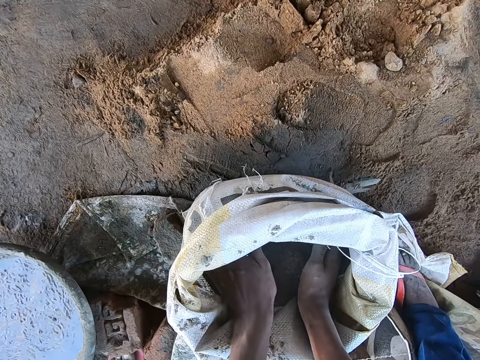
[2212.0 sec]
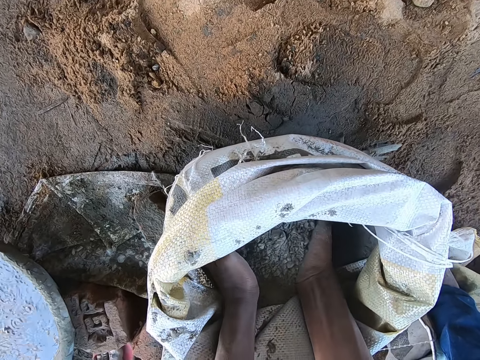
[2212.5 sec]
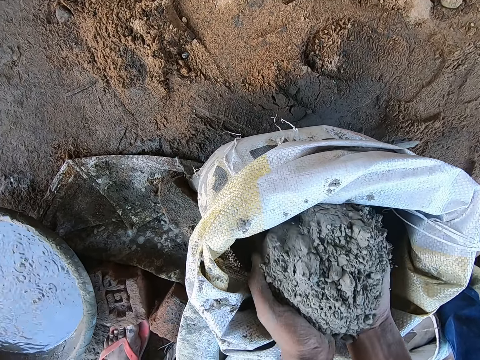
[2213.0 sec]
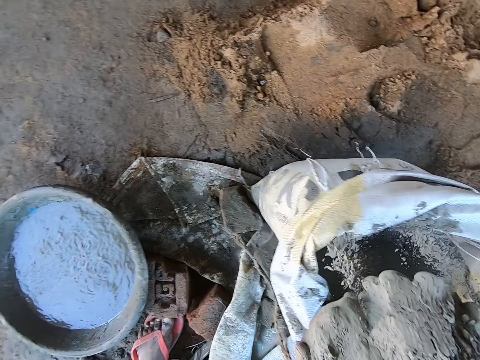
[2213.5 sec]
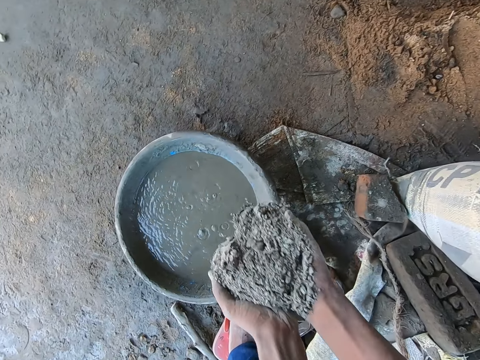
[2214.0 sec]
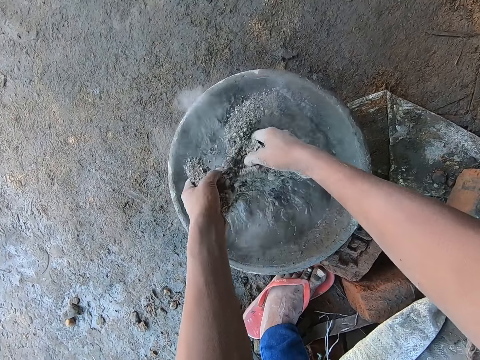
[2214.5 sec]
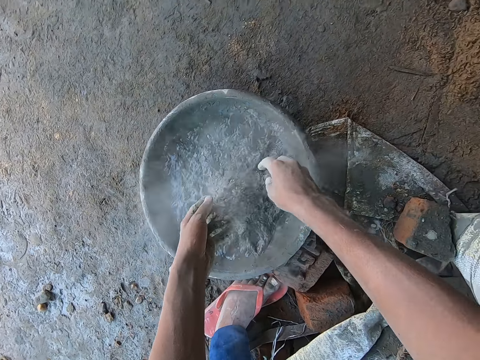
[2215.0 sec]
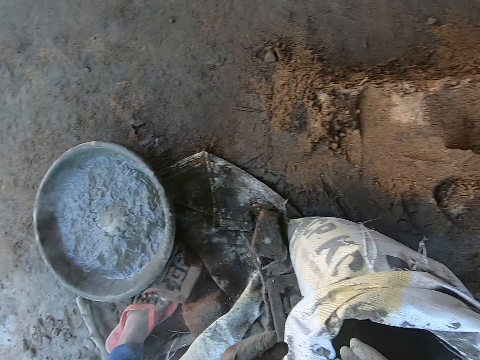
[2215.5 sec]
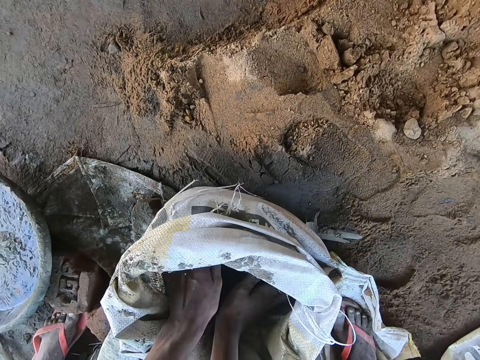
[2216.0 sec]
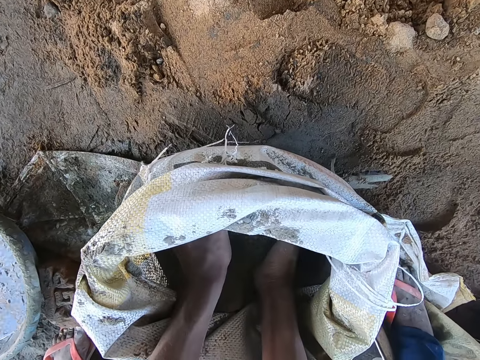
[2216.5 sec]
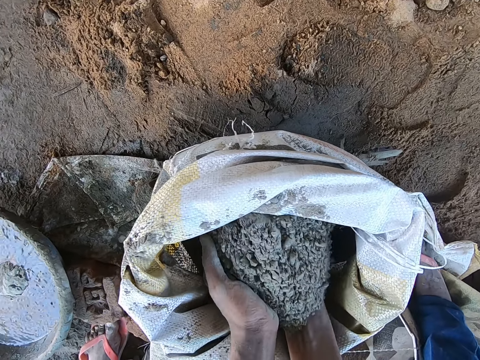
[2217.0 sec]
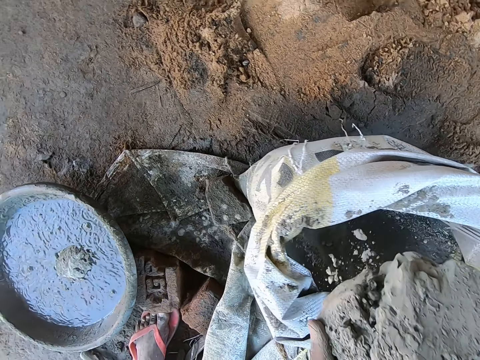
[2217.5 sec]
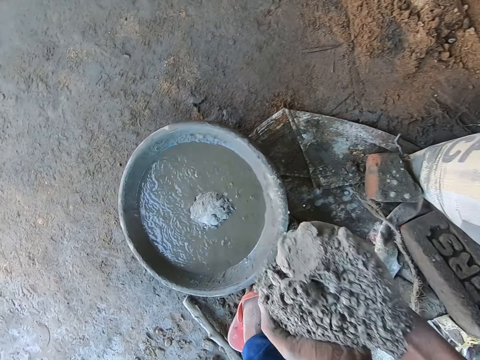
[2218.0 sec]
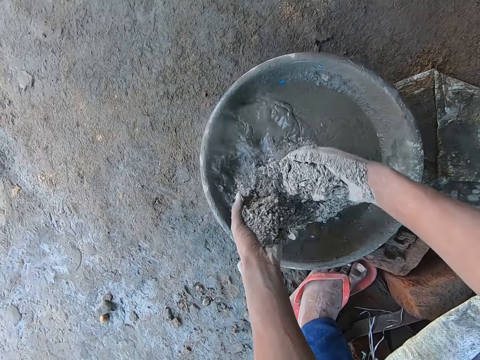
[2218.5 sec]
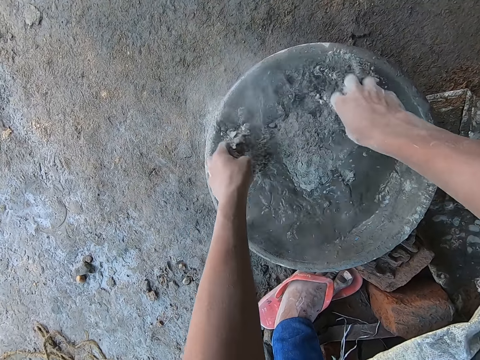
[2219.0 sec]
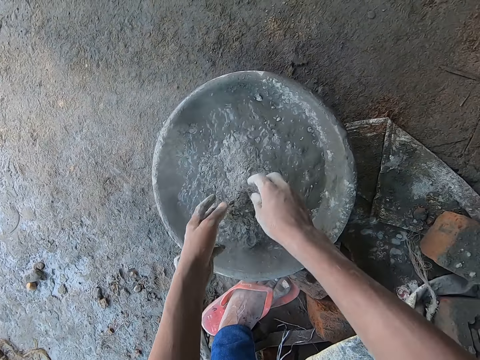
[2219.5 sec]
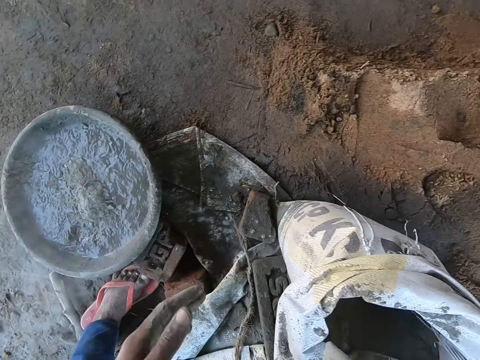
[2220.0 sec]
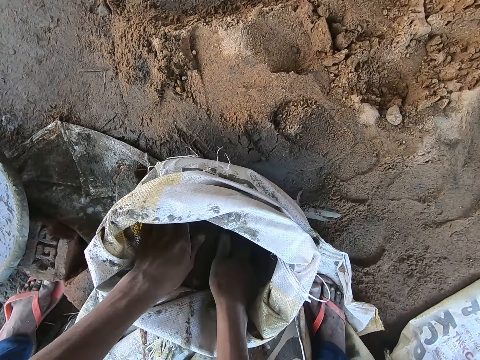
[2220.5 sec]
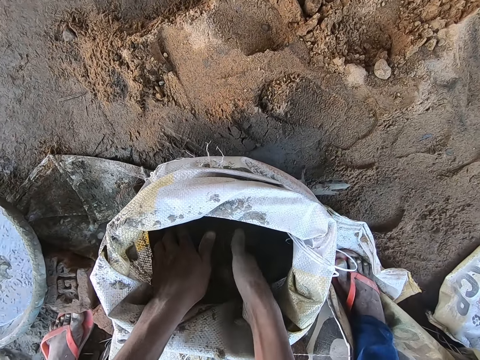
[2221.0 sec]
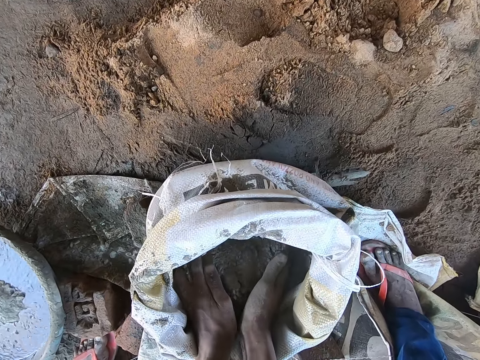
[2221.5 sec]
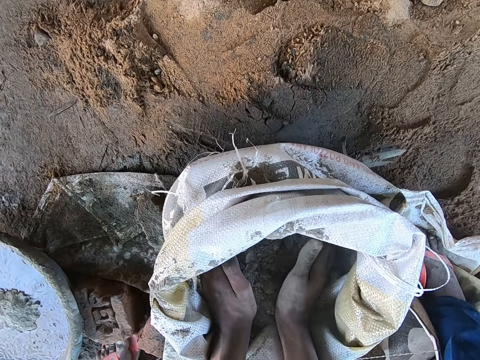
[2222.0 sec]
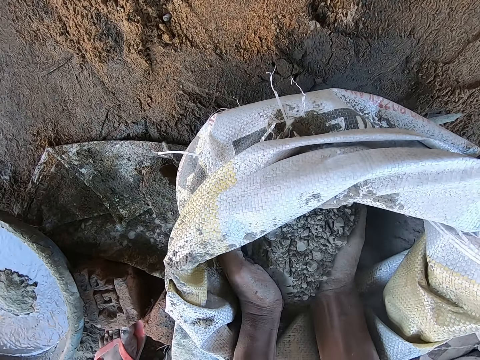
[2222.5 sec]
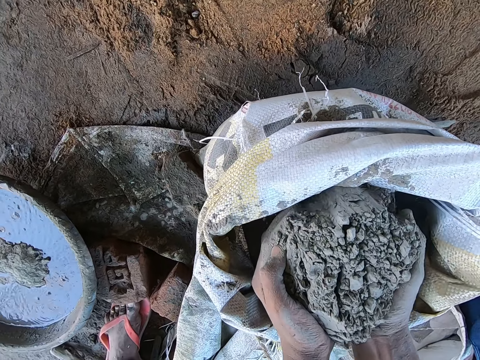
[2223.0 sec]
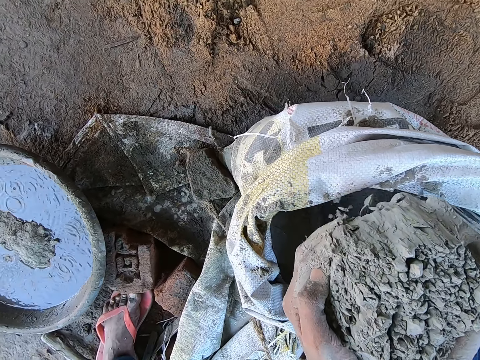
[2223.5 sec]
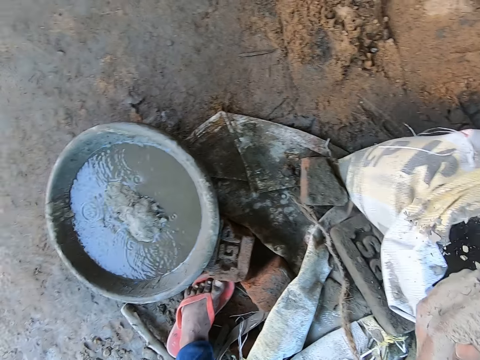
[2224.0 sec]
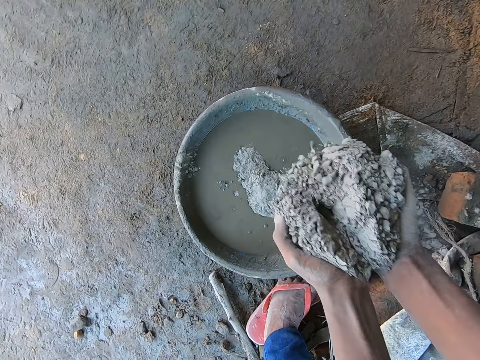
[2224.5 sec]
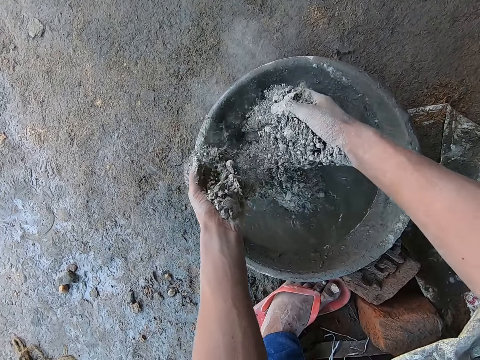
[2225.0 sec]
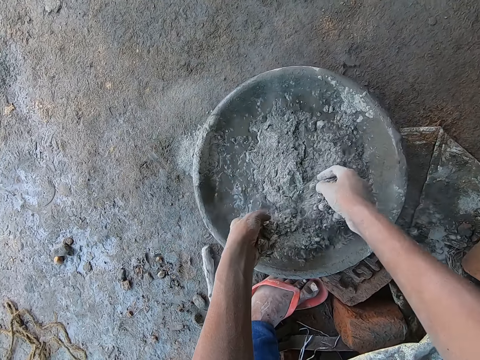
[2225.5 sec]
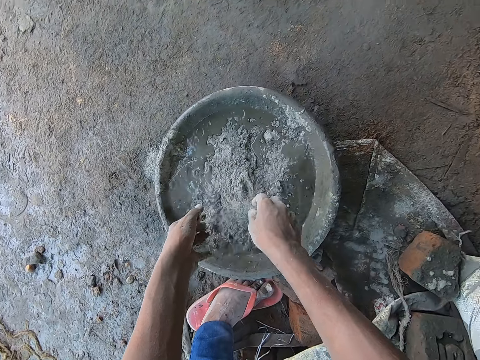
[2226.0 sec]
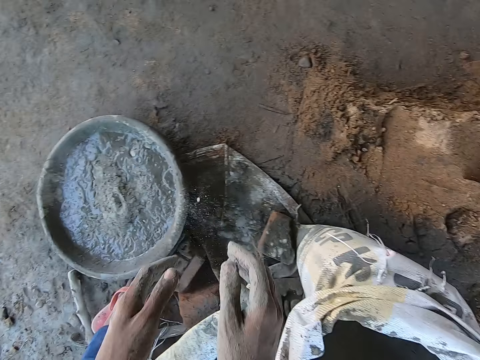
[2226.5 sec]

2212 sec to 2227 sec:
The camera wearer scoops some cement from the bag of cement on the floor with both hands. He pours the cement on his hands into the bowl of water on the floor. He dips both hands into the bag of cement on the floor. He scoops some cement from the bag of cement on the floor with both hands. He pours the cement on his hands into the bowl of water on the floor. He spreads the cement in his hands into the bowl of water on the floor. He dips both hands into the bag of cement on the floor. He scoops some cement from the bag of cement on the floor with both hands. He pours the cement on his hands into the bowl of water on the floor. He spreads the cement in his hands into the bowl of water on the floor.

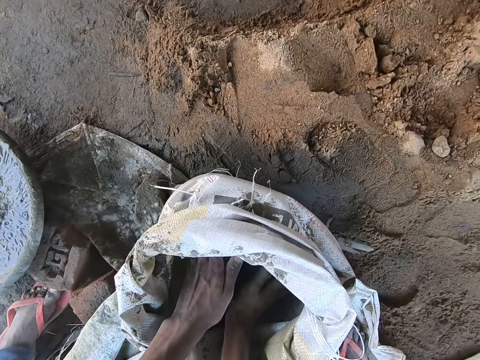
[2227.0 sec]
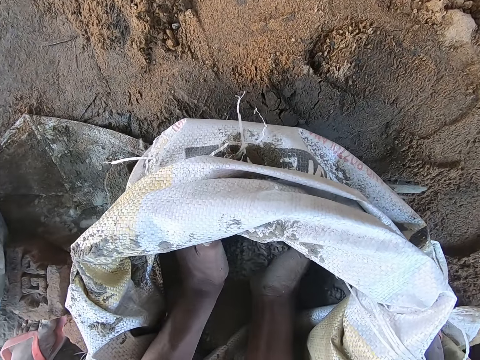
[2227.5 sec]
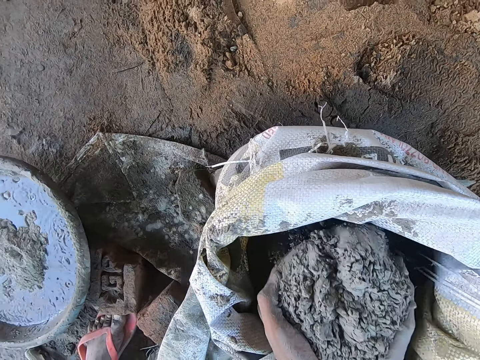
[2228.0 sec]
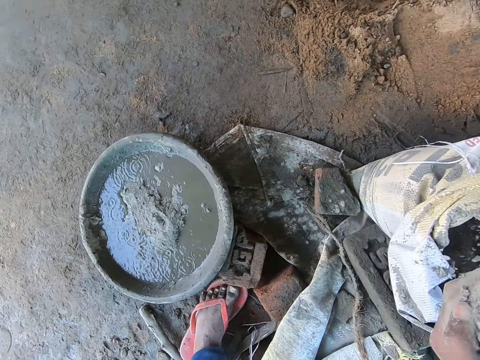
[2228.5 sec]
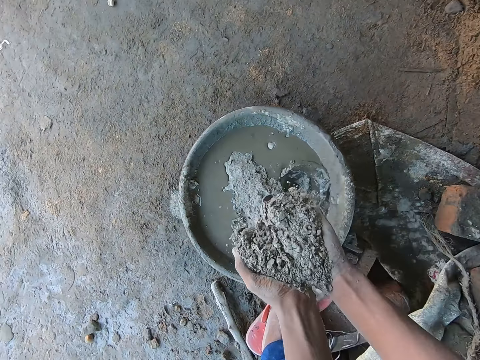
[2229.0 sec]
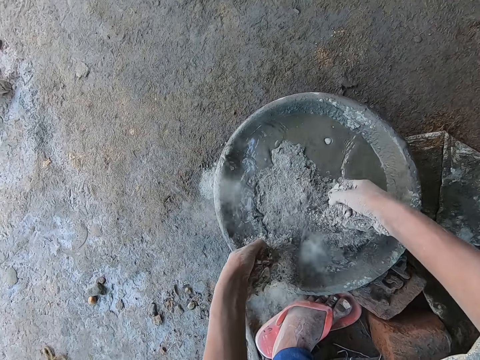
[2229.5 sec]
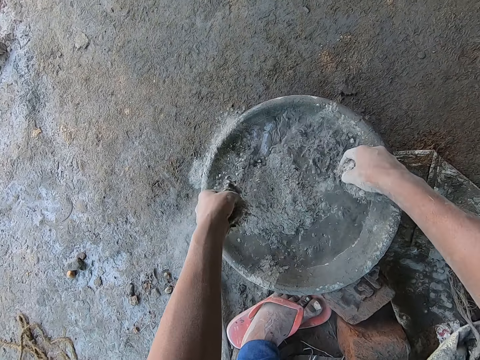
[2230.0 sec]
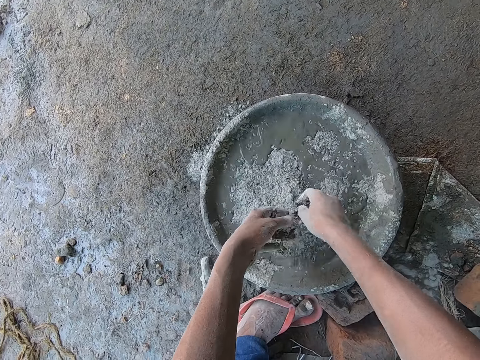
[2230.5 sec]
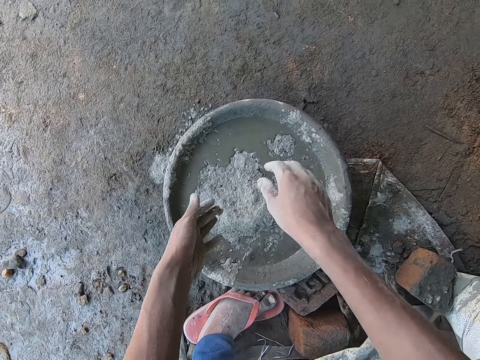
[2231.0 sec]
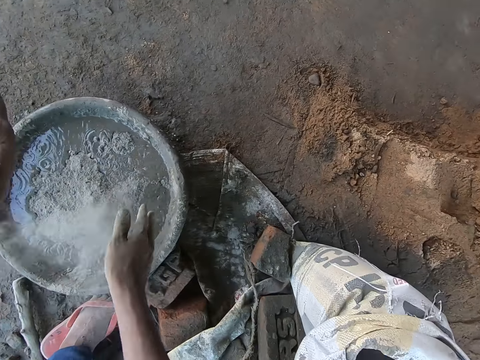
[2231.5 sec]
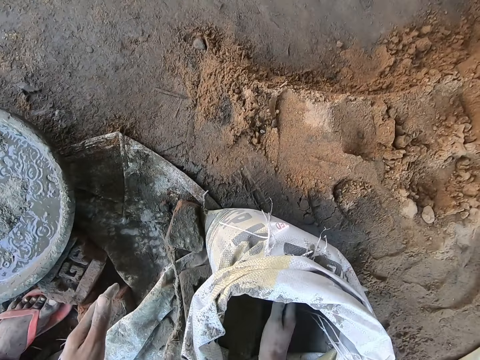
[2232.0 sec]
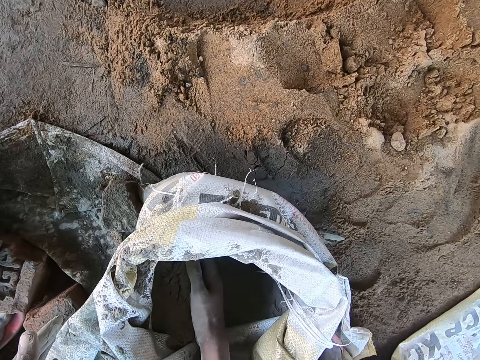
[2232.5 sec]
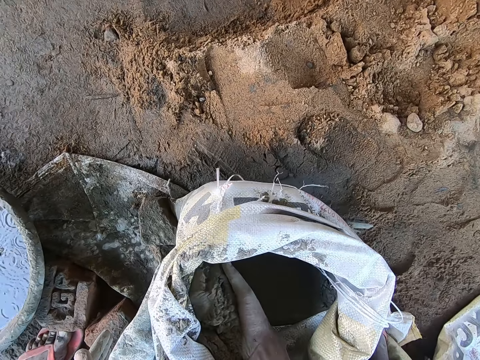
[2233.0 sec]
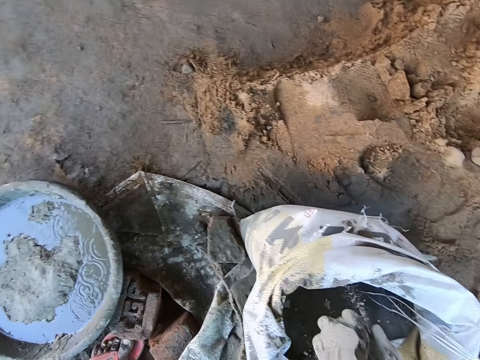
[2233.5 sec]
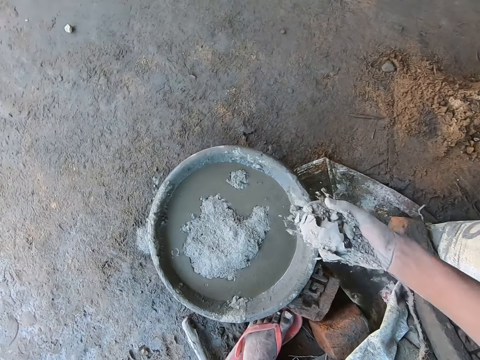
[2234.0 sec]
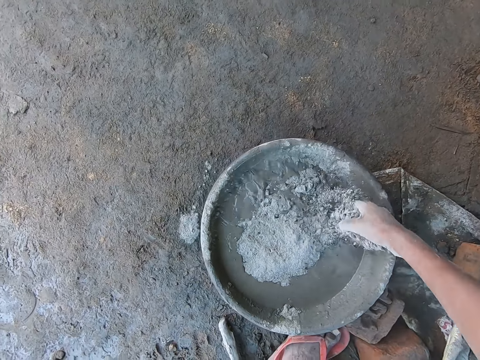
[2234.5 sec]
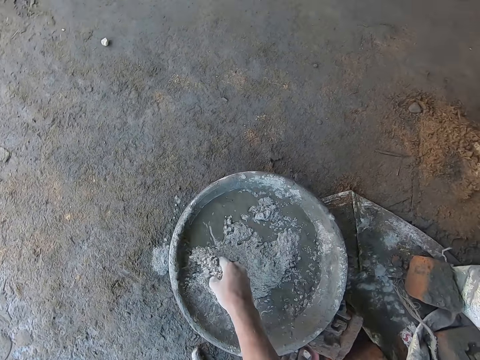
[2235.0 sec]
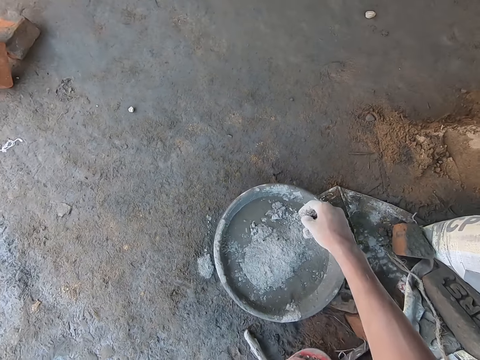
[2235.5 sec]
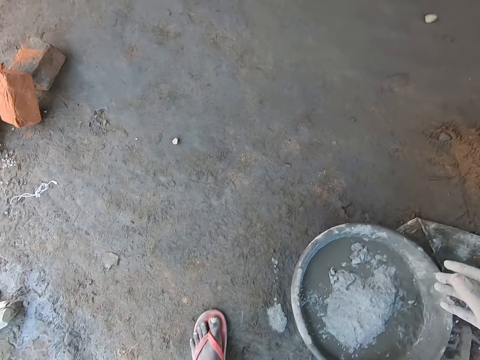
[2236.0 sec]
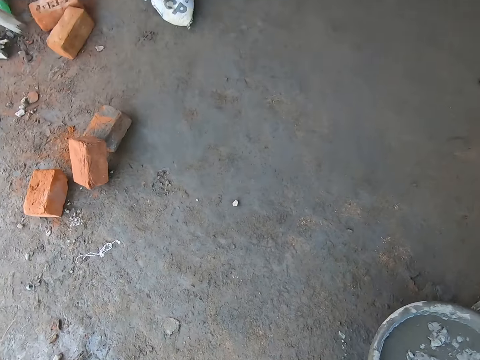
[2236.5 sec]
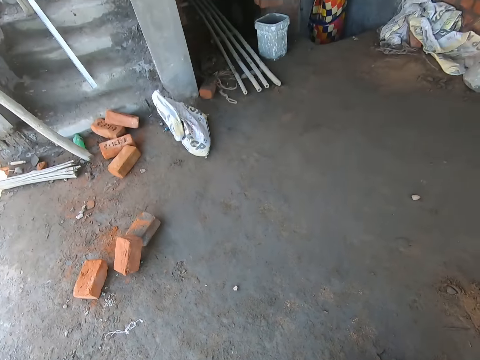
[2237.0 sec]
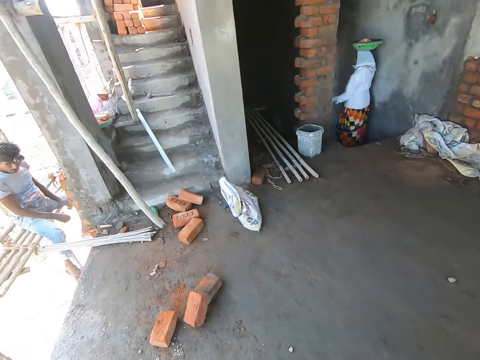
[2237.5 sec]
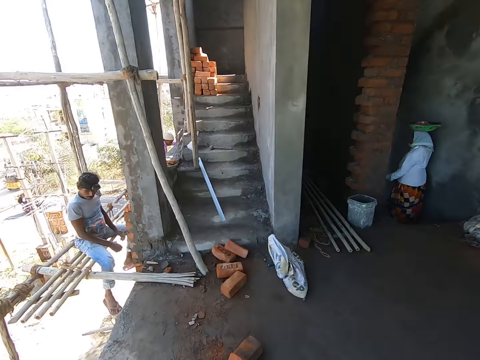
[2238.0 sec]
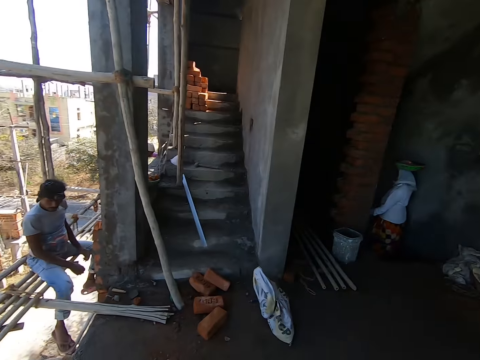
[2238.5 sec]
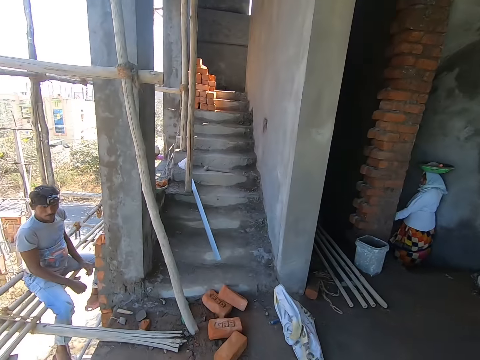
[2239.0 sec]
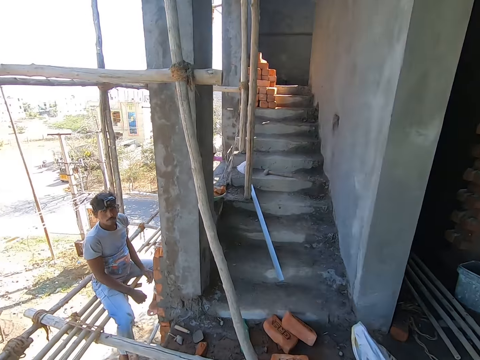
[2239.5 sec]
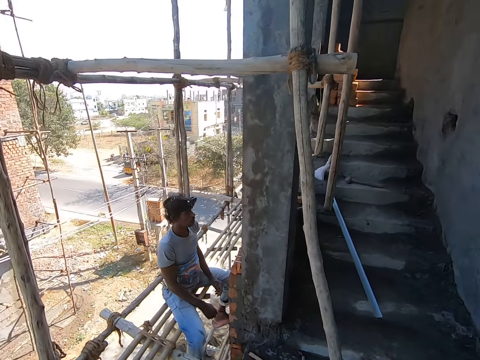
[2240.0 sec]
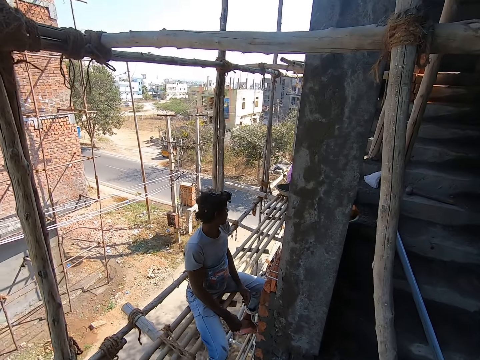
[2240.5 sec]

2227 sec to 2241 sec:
The camera wearer dips both hands into the bag of cement on the floor. He scoops some cement from the bag of cement on the floor with both hands. He pours the cement on his hands into the bowl of water on the floor. He spreads the cement in his hands into the bowl of water on the floor. He dusts both hands into the bowl of water on the floor. He rubs his hands together. He dips his right hand into the bag of cement on the floor. He scoops some cement from the bag of cement on the floor with his right hand. He spreads the cement in his right hand into the bowl of water on the floor. He pours the cement in the bowl. He walks towards the building. A man sits on poles at the construction site.
